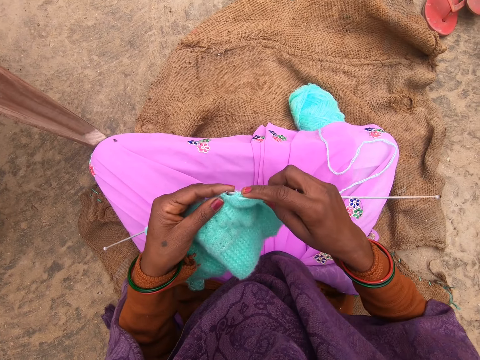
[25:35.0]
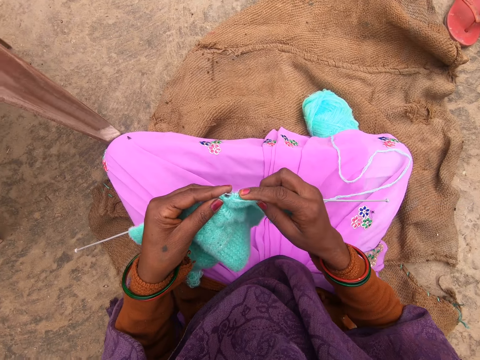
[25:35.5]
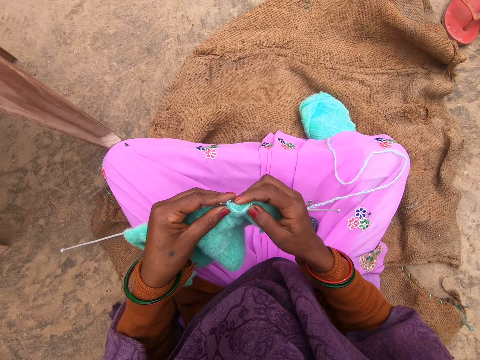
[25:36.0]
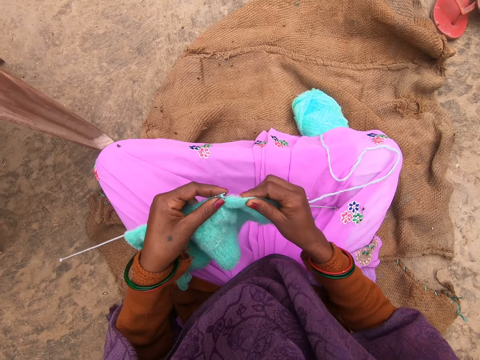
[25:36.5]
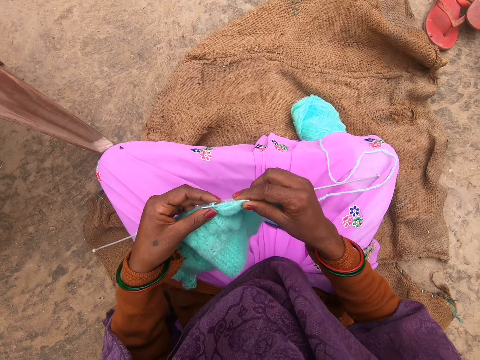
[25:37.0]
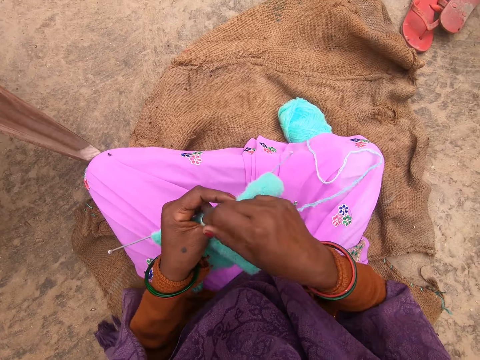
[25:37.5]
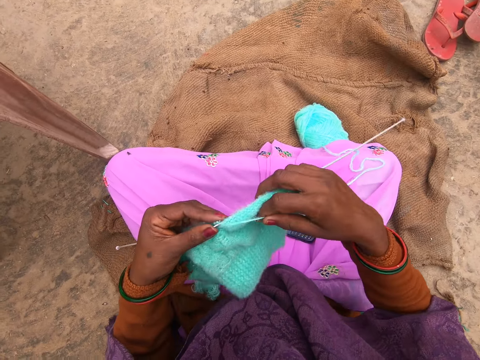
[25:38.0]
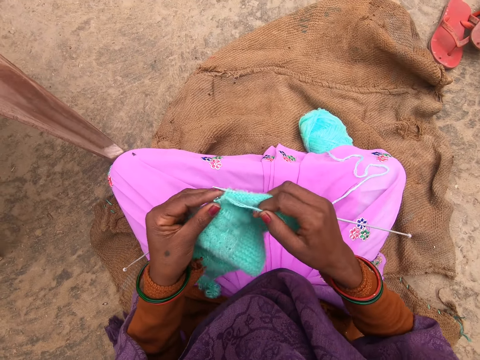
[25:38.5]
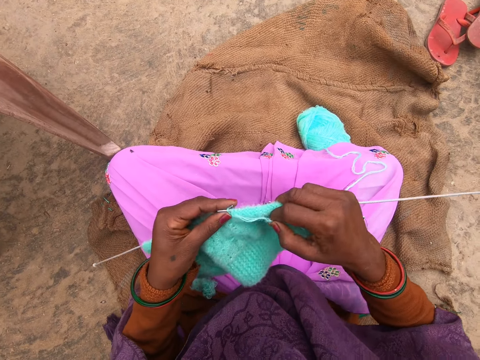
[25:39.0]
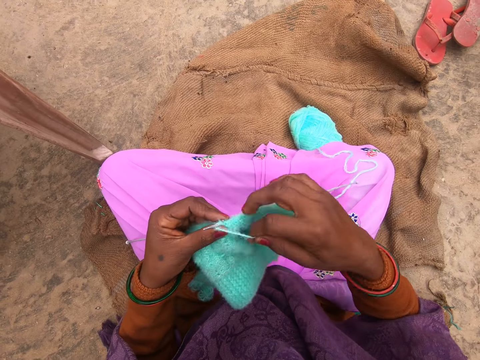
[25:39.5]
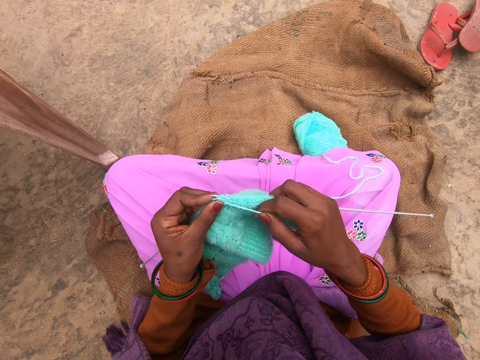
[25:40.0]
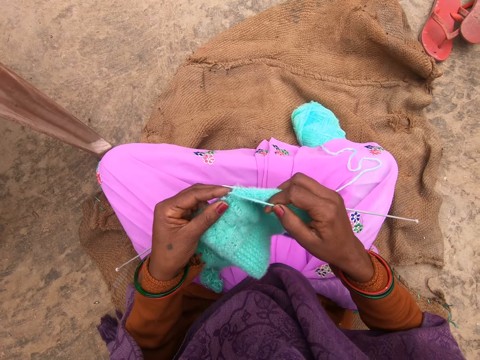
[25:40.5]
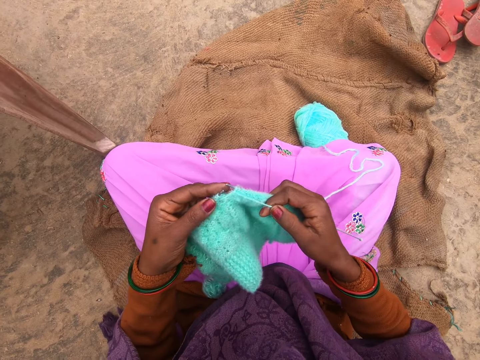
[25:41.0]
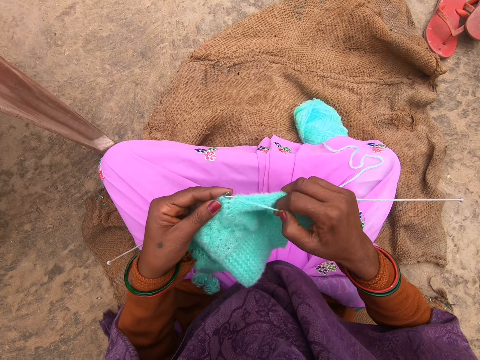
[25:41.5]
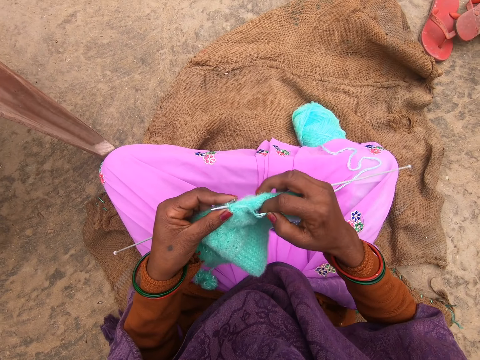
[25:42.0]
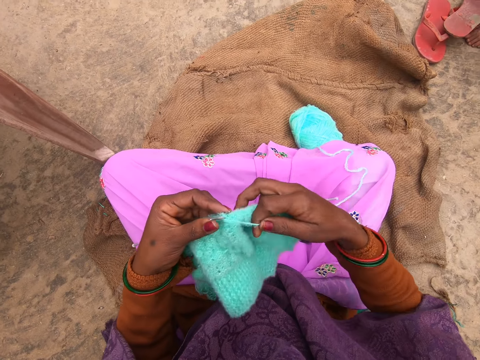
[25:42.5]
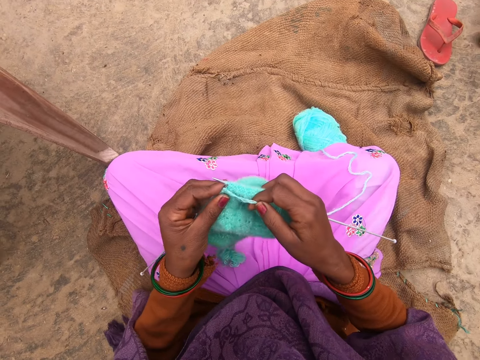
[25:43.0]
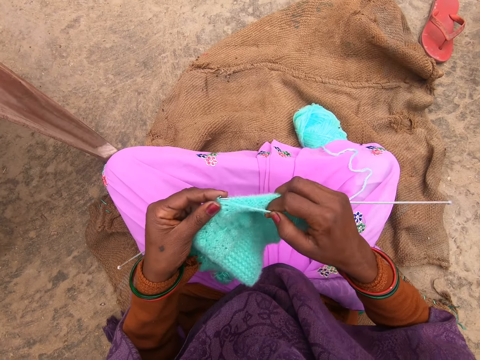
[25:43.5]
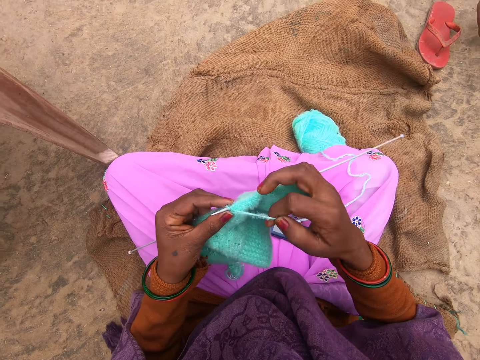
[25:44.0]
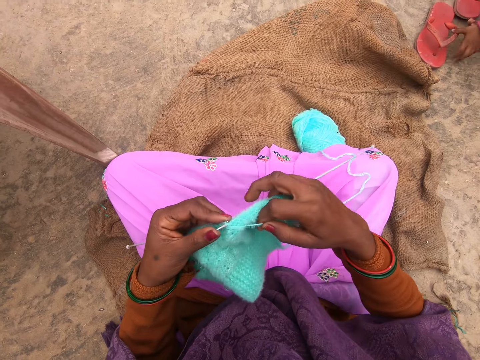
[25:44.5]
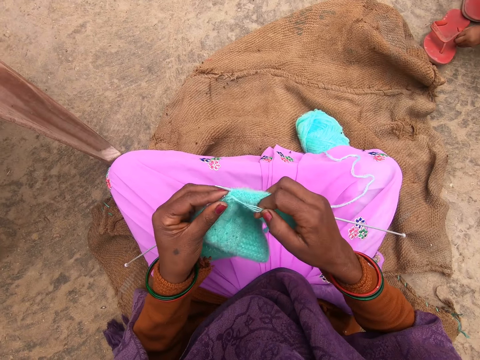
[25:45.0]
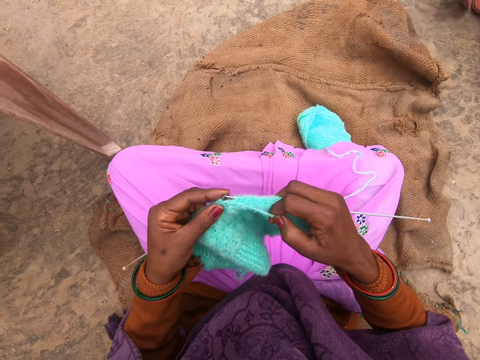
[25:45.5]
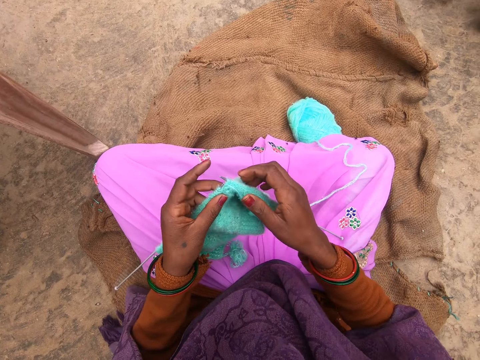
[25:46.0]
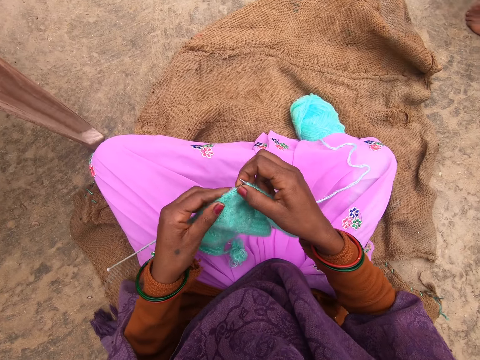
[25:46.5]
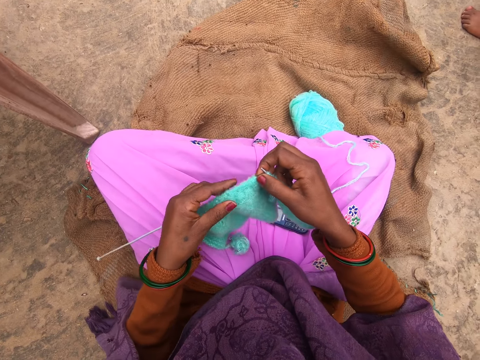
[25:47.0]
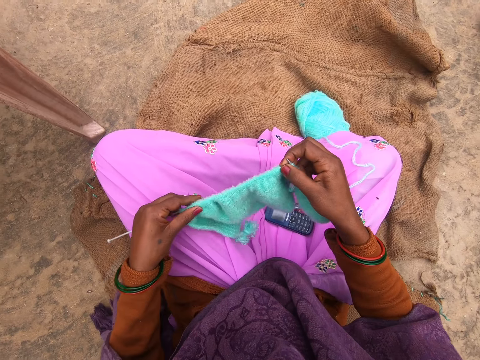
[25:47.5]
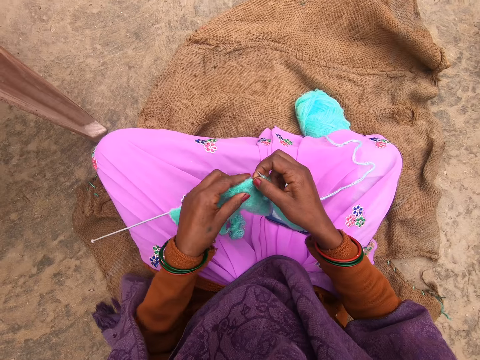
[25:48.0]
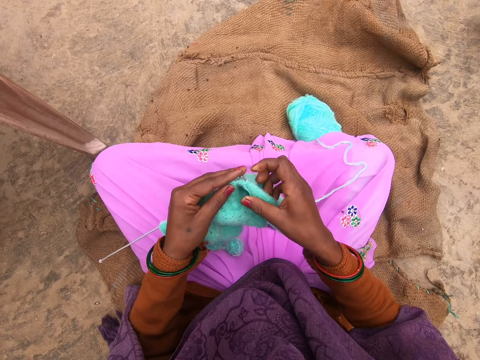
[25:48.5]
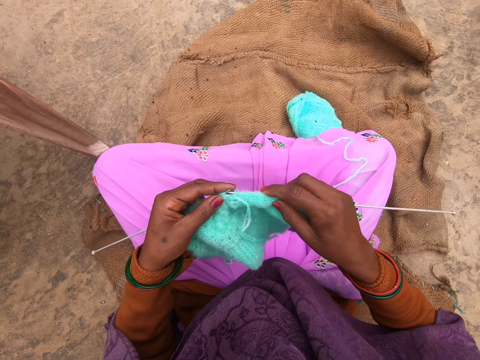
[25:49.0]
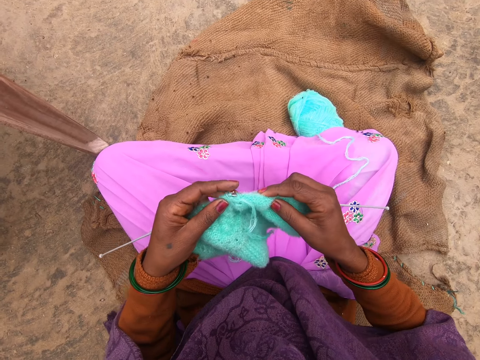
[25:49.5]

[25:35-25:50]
The camera wearer knits a fabric. They adjust the fabric on a knitting needle.

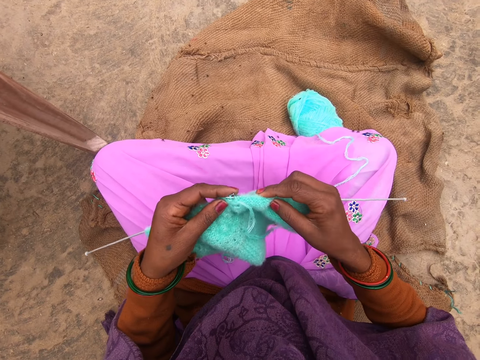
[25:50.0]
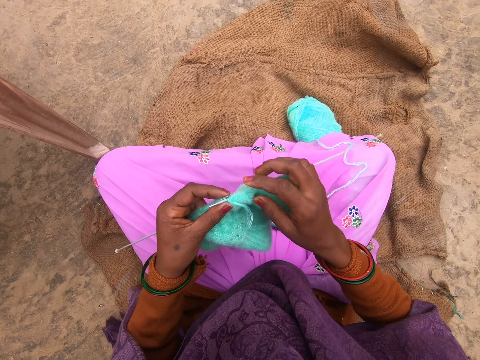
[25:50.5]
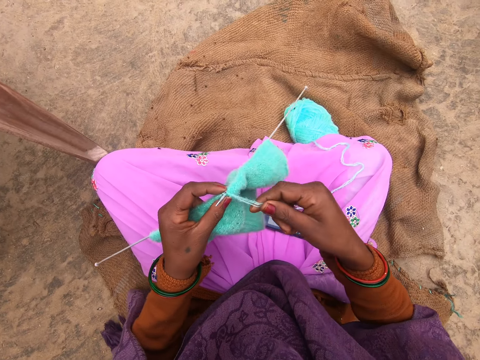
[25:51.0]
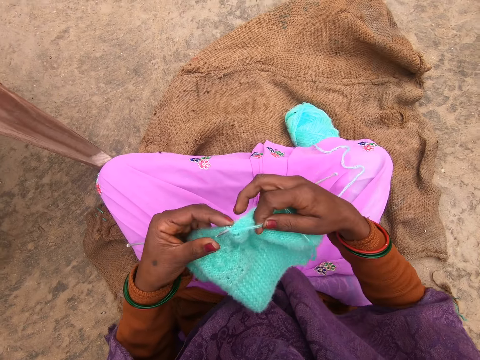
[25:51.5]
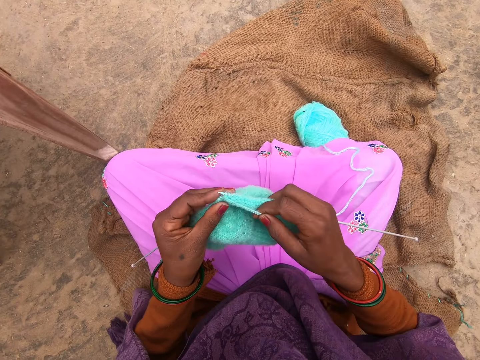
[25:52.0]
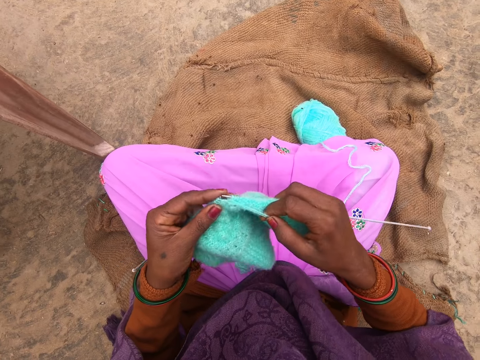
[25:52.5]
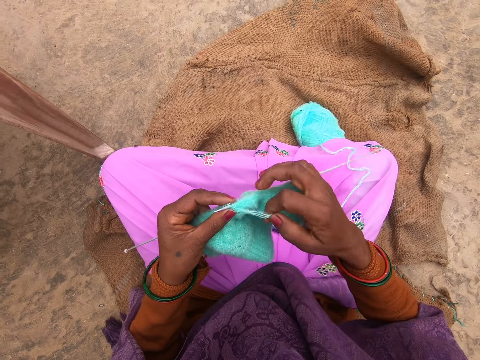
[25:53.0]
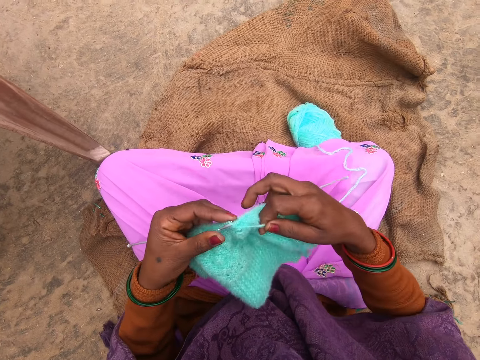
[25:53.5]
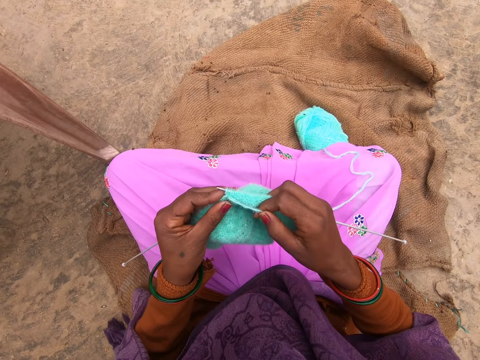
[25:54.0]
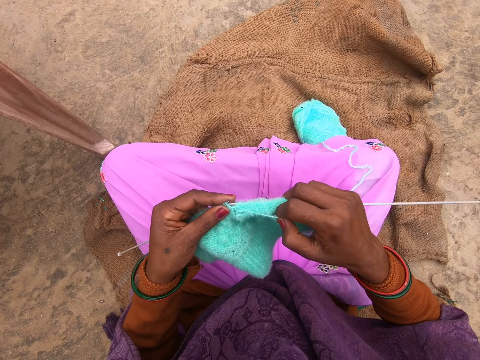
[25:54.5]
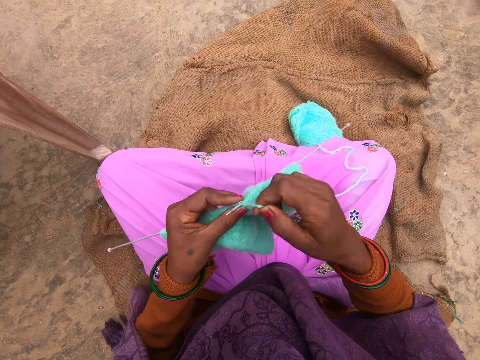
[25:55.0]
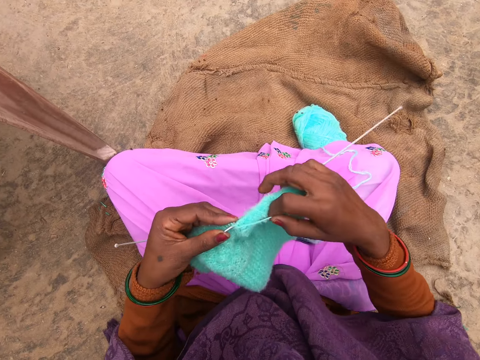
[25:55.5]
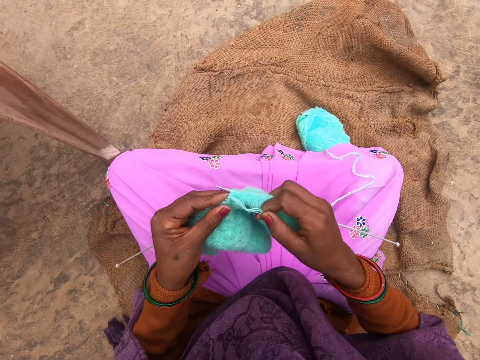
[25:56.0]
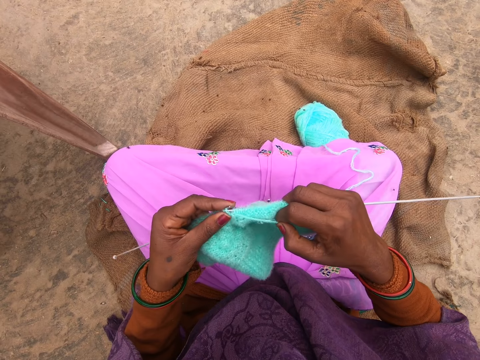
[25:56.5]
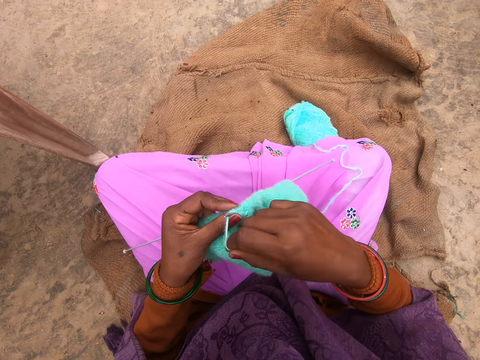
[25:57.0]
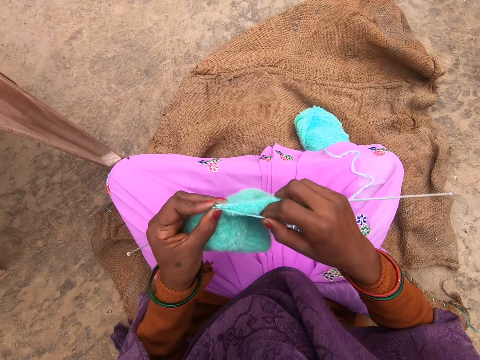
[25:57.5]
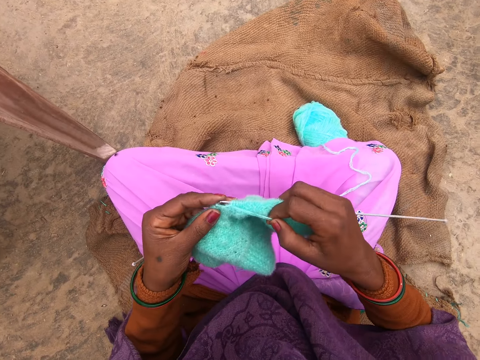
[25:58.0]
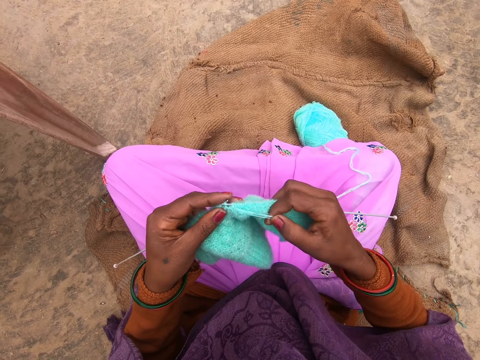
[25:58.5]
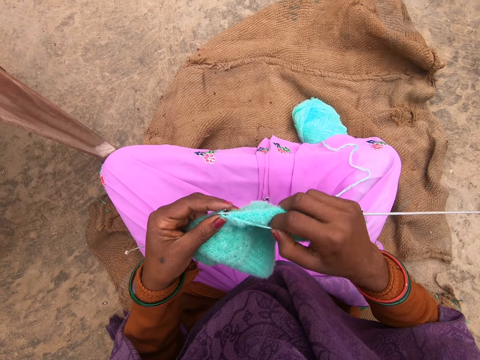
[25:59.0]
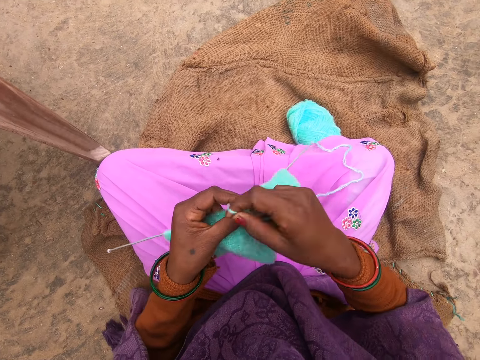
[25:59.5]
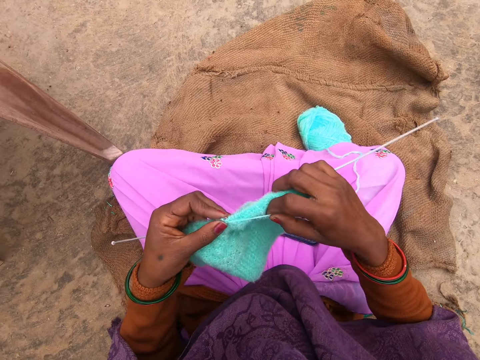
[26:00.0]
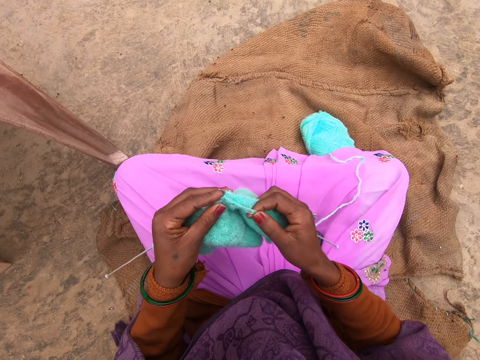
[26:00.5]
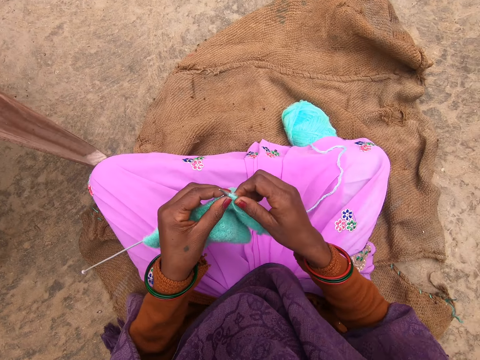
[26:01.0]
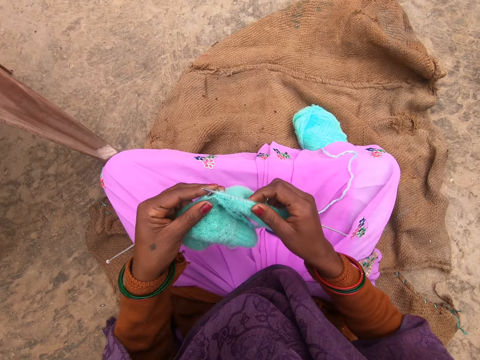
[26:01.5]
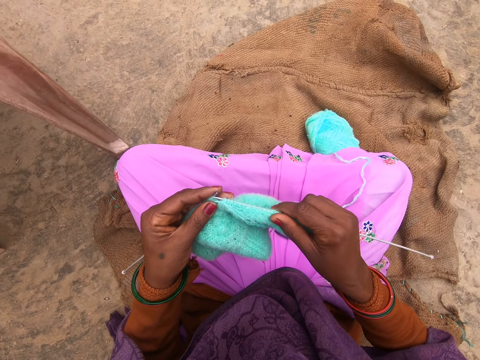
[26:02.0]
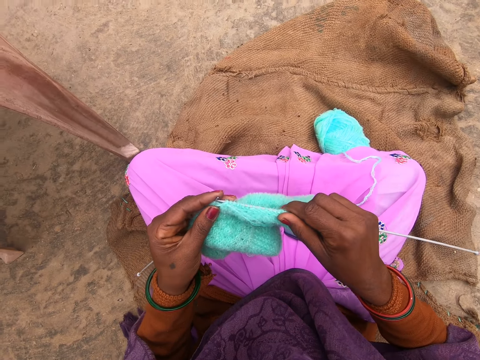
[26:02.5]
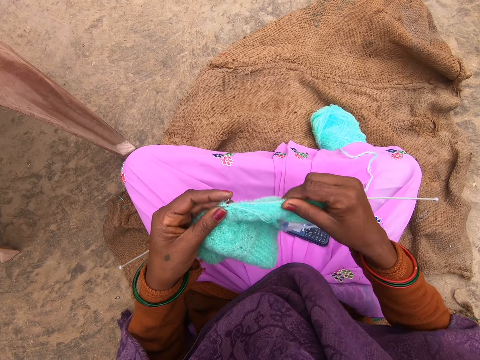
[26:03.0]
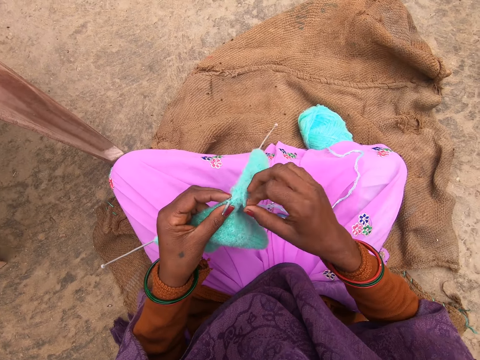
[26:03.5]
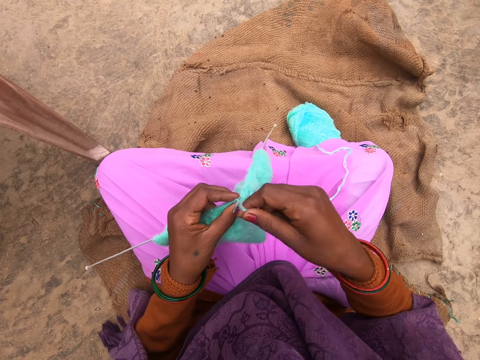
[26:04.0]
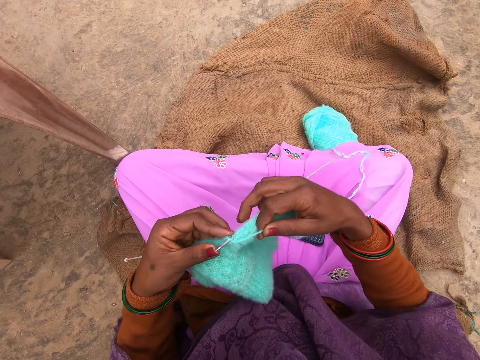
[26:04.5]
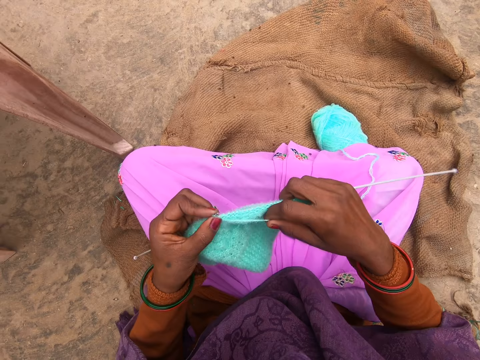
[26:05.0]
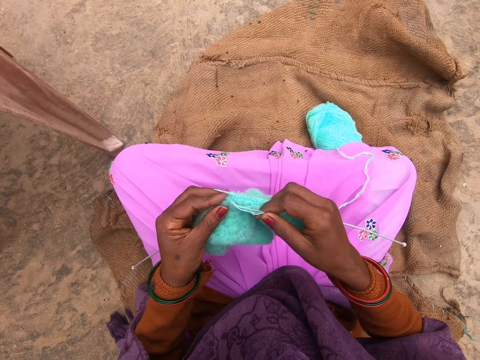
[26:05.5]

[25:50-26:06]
The camera wearer knits a fabric. They adjust the fabric on a knitting needle. They knit the fabric.
